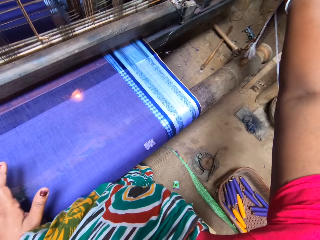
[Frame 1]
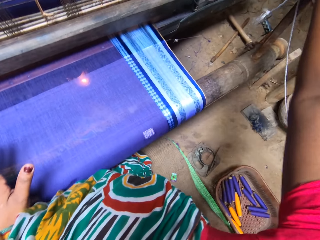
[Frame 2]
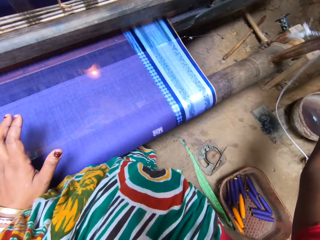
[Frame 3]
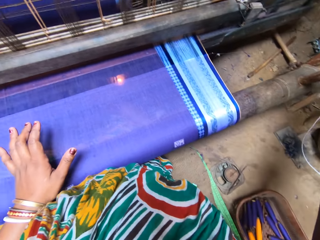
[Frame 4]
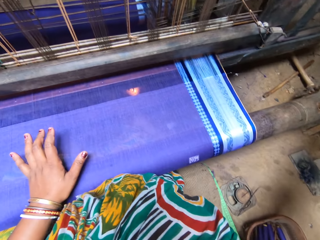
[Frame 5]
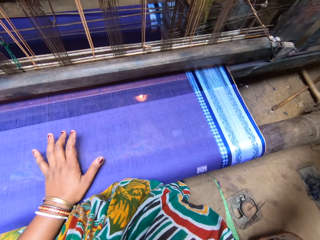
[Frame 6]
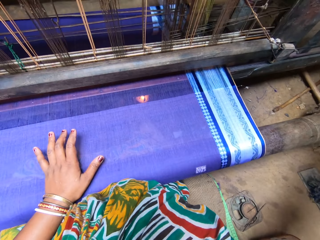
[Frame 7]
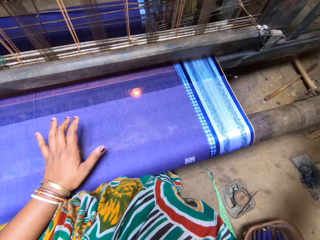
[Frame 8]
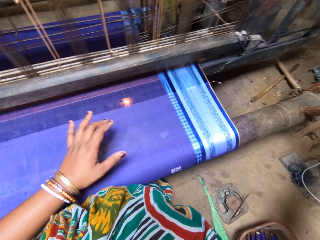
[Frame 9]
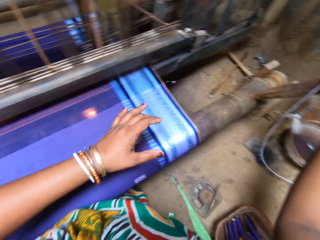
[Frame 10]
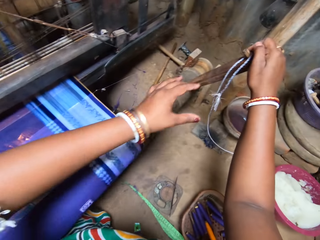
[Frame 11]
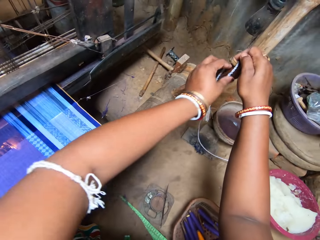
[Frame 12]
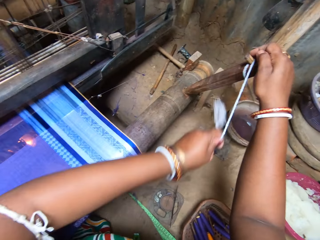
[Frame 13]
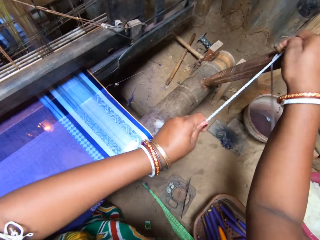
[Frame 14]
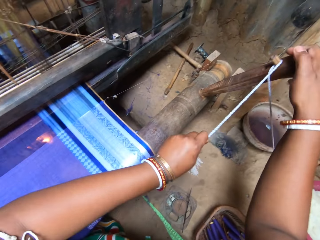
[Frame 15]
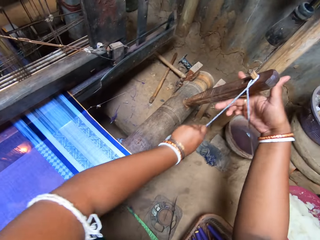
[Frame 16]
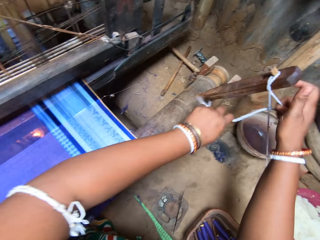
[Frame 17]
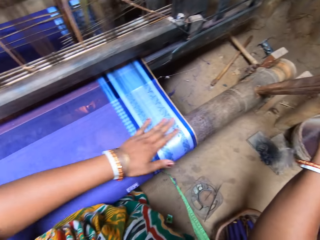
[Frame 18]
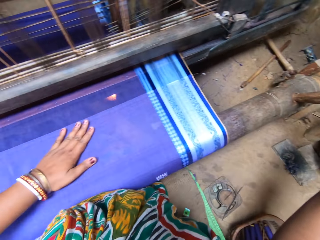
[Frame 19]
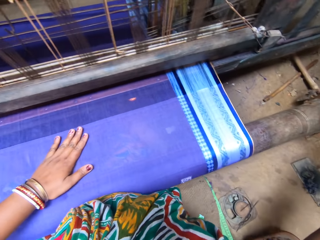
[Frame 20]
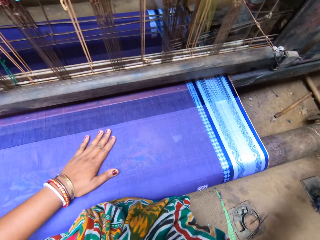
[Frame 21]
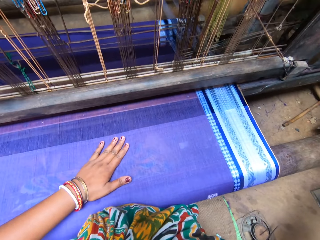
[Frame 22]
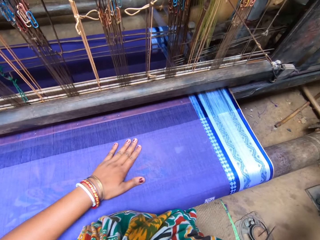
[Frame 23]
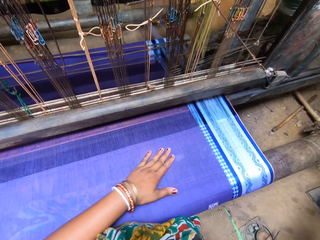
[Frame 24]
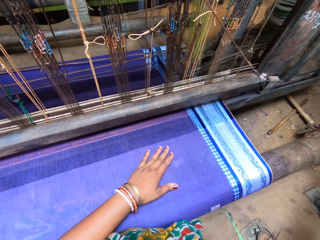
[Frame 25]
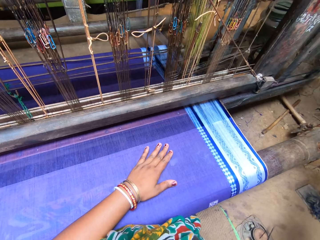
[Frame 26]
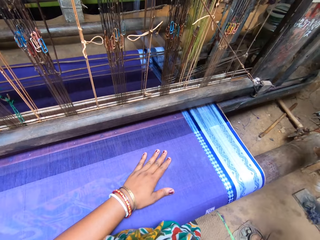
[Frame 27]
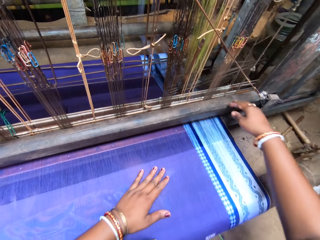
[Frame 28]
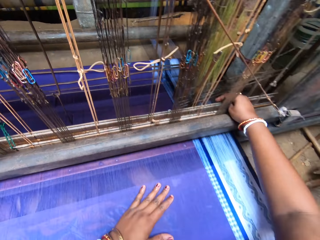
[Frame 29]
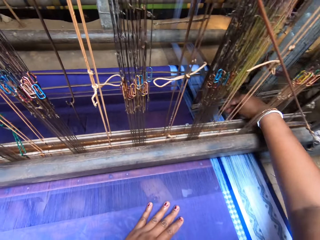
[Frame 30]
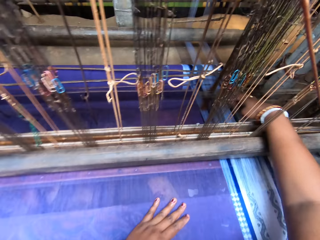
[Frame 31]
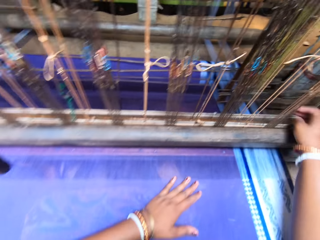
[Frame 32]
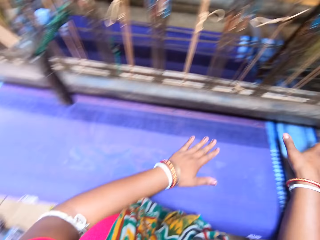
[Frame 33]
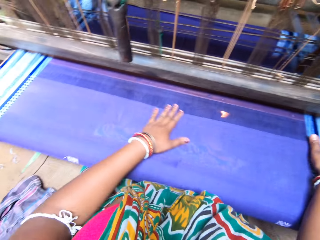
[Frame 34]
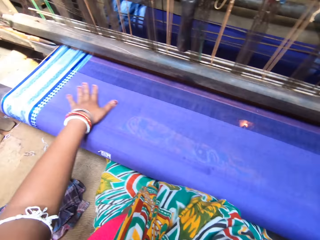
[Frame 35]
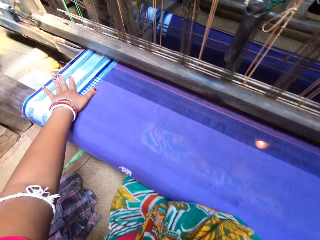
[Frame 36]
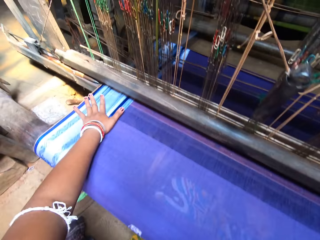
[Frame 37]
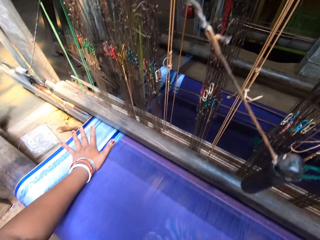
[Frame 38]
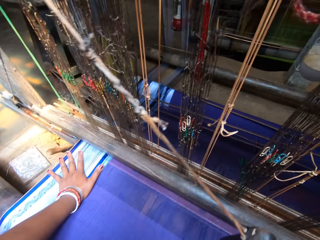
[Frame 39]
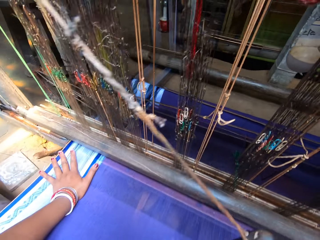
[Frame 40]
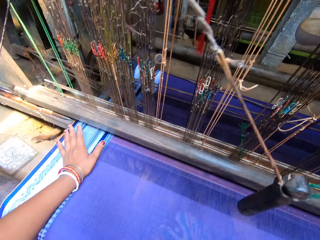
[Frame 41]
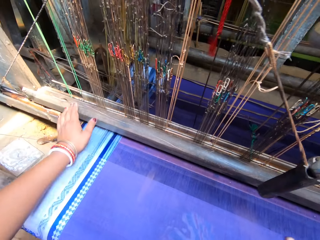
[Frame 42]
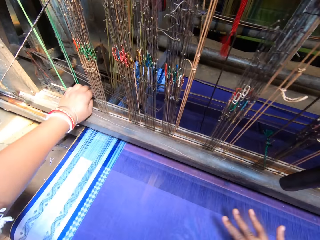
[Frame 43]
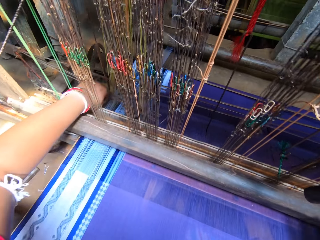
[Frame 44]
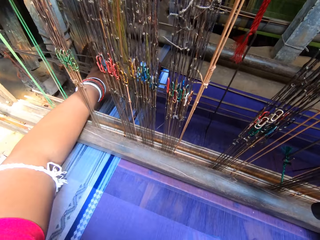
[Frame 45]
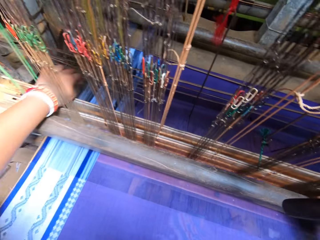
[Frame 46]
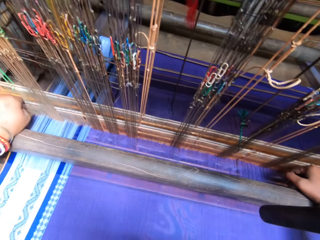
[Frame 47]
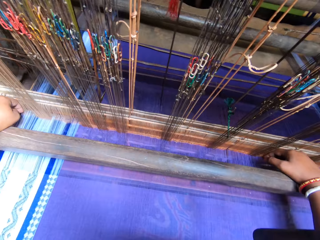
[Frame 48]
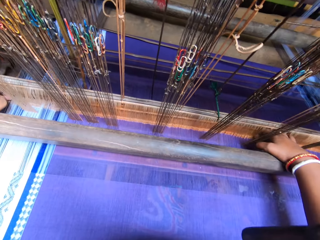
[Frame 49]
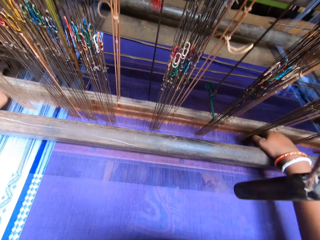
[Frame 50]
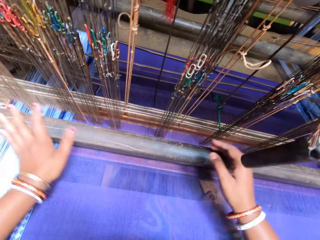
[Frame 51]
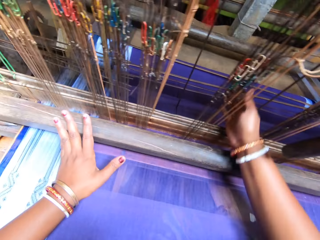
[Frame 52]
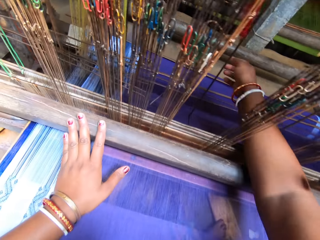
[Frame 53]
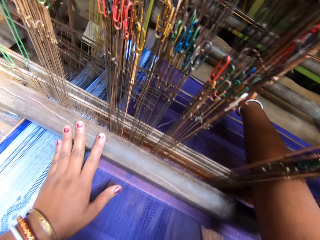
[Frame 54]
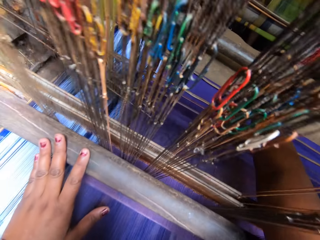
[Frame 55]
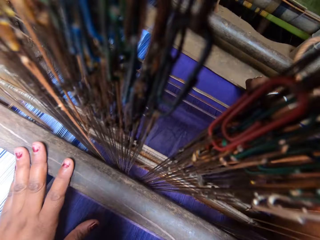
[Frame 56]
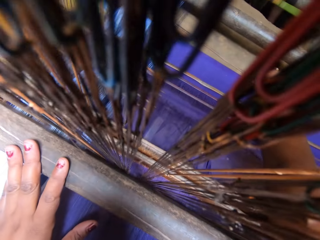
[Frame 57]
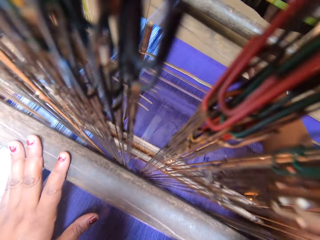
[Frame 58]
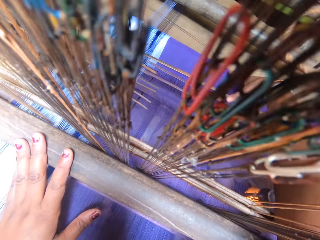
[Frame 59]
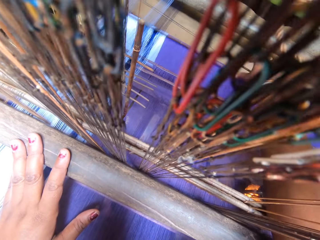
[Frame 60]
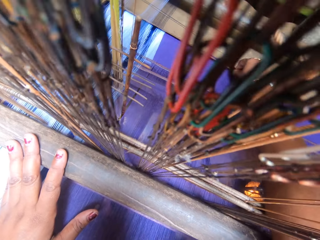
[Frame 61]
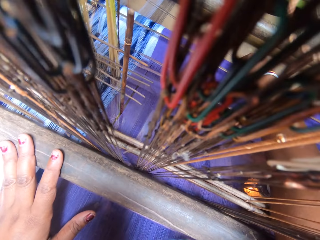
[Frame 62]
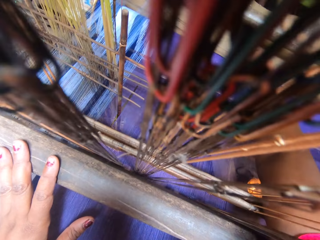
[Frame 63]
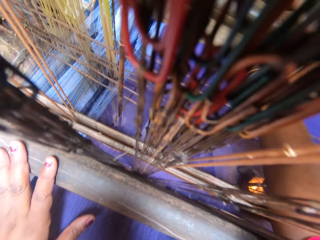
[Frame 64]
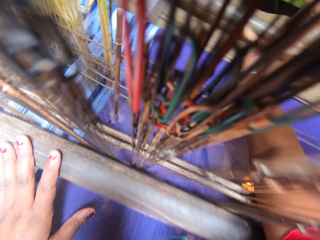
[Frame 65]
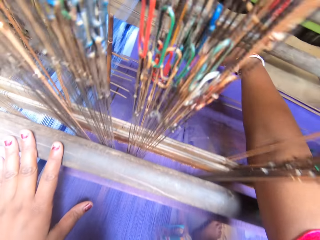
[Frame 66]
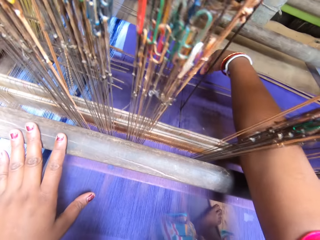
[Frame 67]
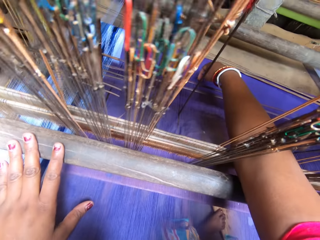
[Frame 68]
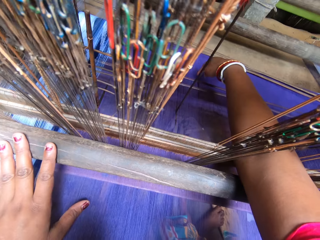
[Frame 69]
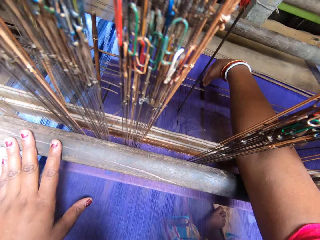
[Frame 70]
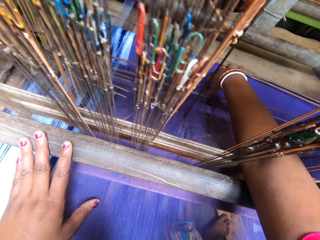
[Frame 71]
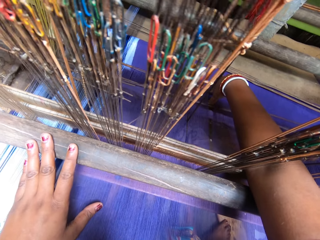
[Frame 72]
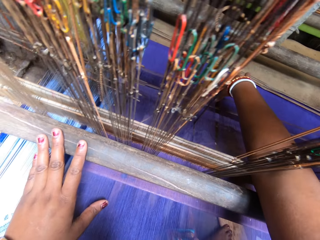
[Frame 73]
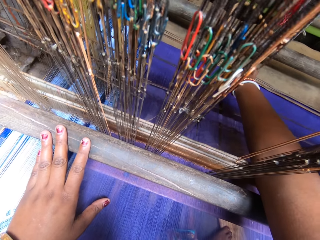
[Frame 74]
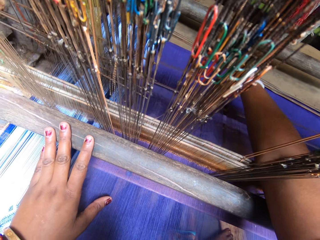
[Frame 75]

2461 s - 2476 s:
The camera wearer tightens a thread on the handloom's pedal with both hands. She adjusts the handloom's warp threads with her right hand.

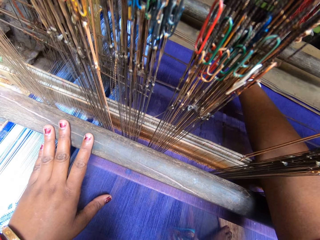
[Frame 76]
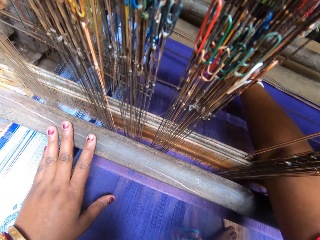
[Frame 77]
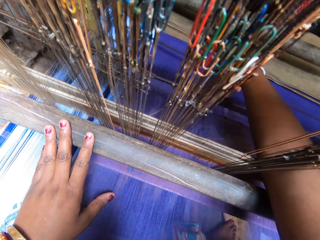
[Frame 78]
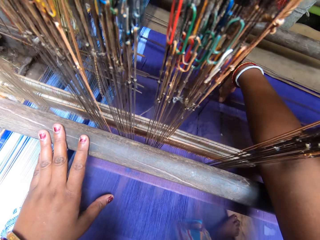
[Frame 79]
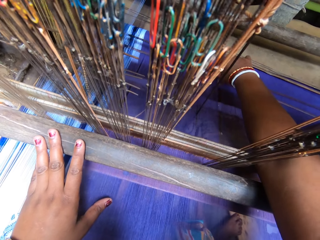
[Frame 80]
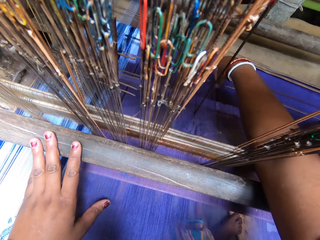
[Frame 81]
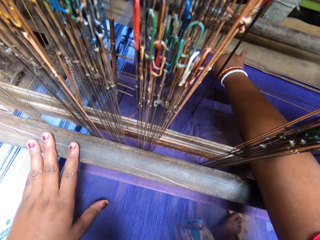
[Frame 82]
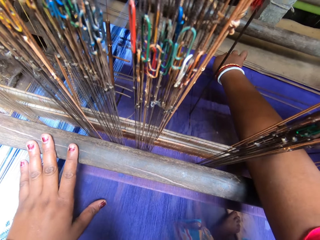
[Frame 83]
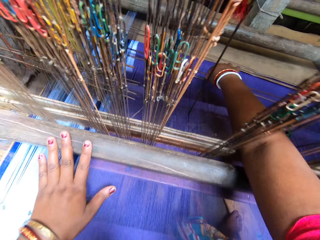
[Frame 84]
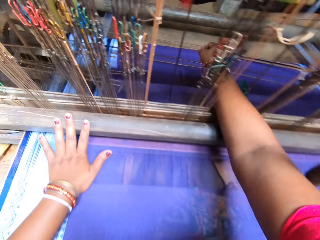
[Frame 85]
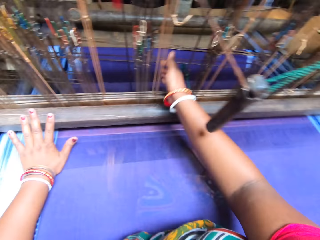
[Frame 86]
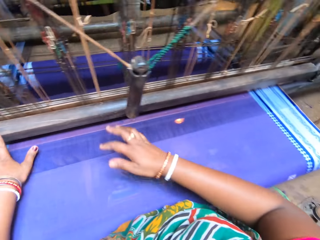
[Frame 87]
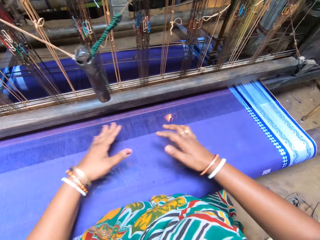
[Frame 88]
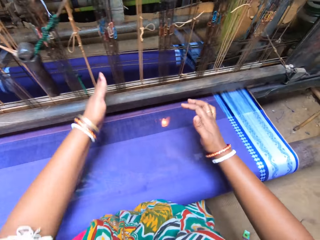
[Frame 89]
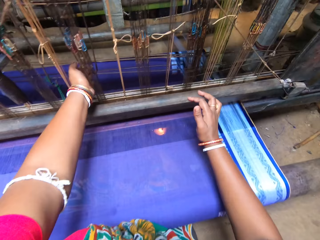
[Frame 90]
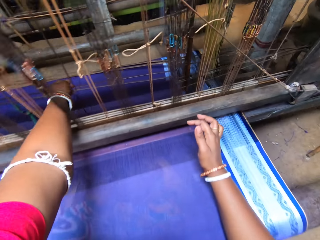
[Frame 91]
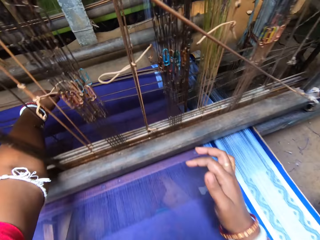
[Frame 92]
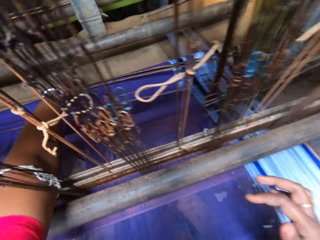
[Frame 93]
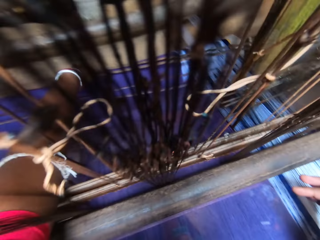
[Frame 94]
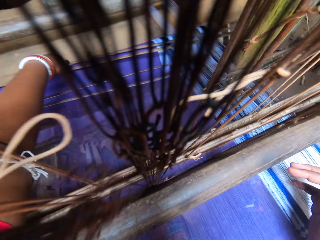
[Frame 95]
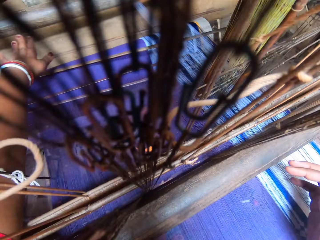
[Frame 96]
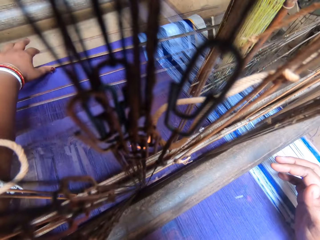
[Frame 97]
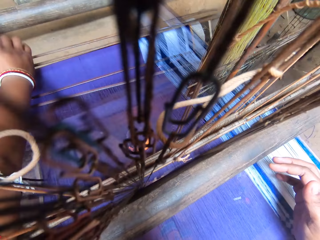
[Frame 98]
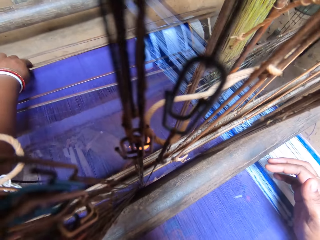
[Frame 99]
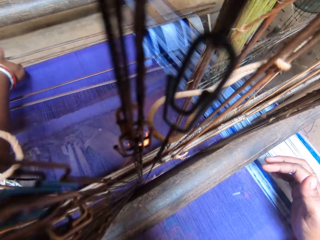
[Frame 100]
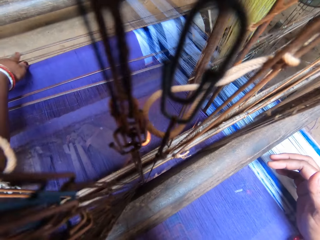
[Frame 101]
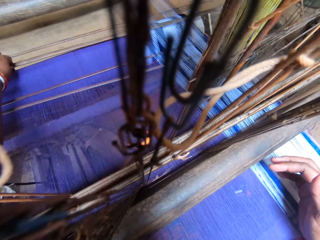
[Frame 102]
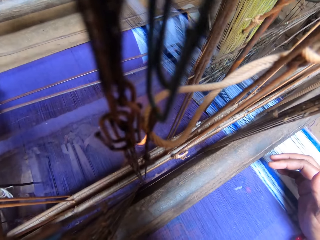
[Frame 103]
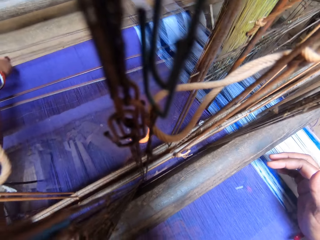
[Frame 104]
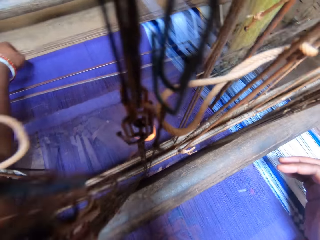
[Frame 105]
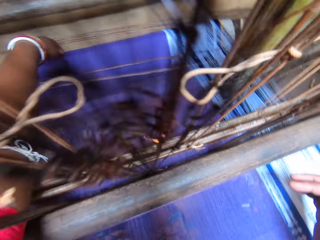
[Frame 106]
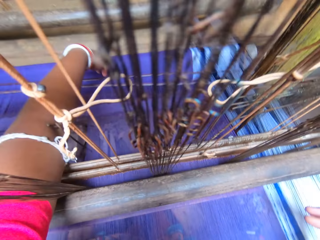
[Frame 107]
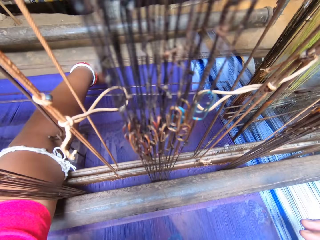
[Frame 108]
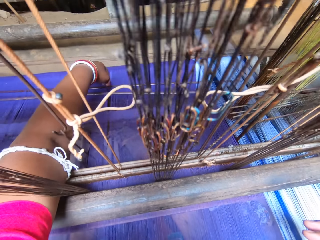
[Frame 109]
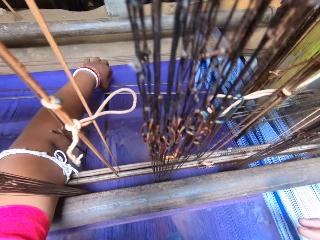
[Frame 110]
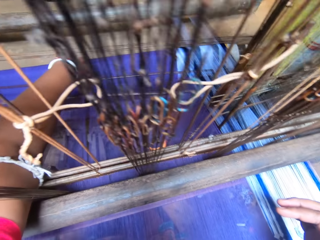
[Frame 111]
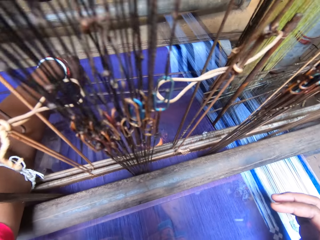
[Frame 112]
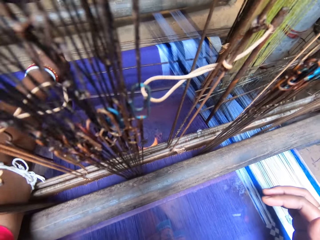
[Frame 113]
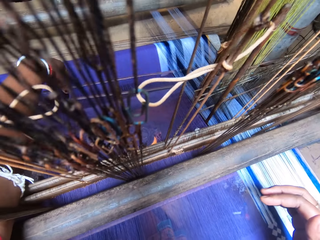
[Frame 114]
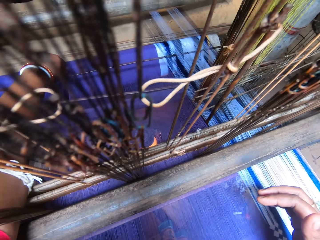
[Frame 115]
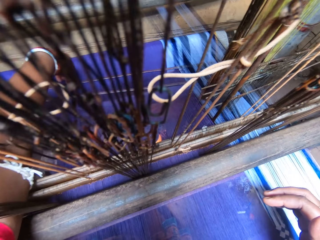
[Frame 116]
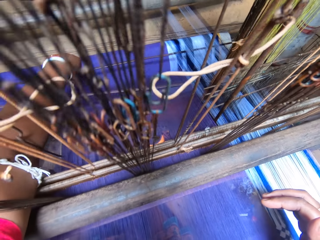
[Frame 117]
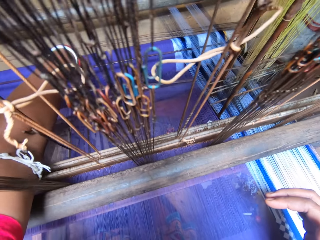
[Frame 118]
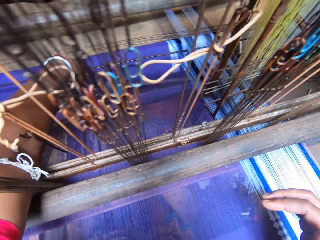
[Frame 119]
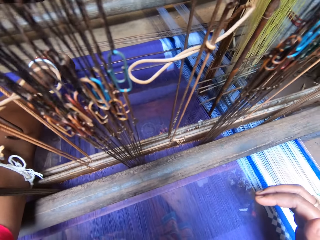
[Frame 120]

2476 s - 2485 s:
The camera wearer adjusts the handloom's warp threads with her left hand.
